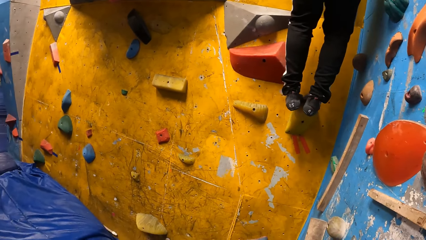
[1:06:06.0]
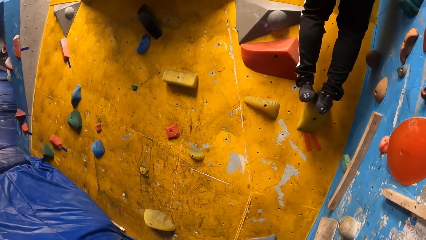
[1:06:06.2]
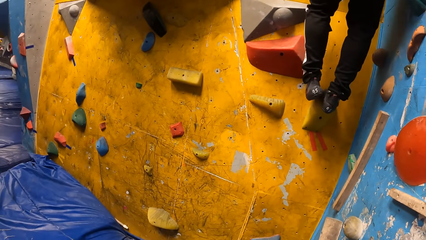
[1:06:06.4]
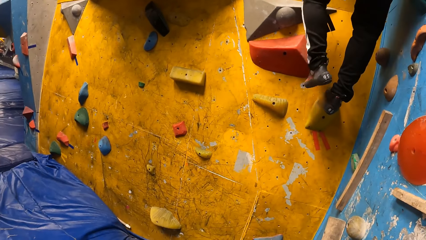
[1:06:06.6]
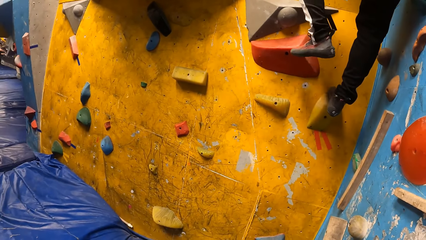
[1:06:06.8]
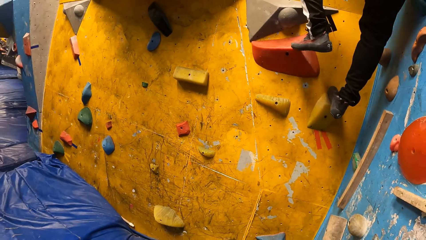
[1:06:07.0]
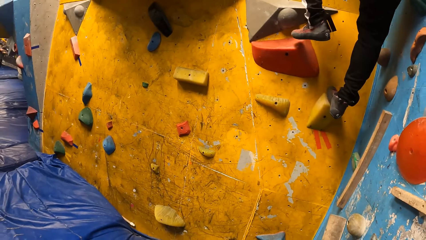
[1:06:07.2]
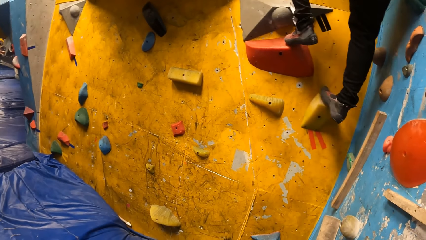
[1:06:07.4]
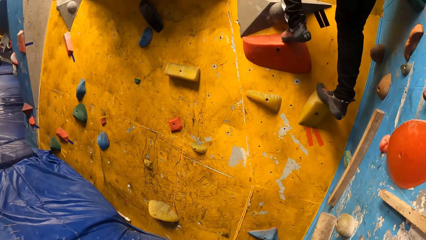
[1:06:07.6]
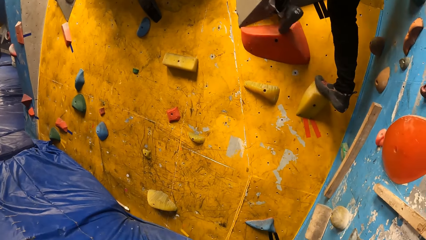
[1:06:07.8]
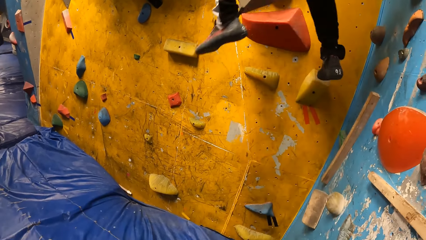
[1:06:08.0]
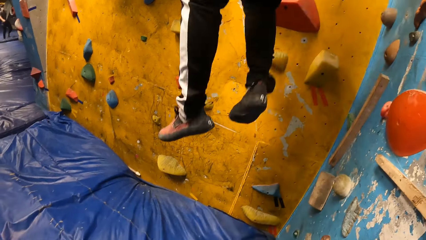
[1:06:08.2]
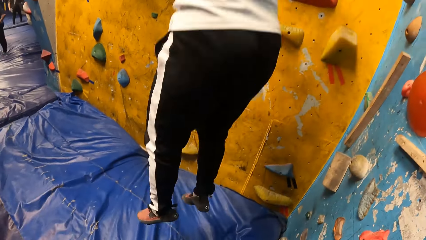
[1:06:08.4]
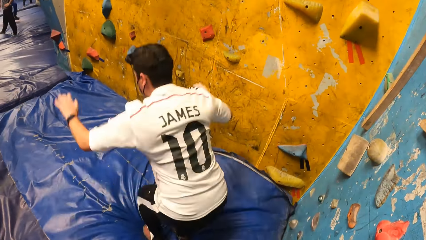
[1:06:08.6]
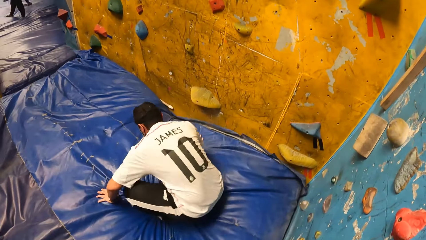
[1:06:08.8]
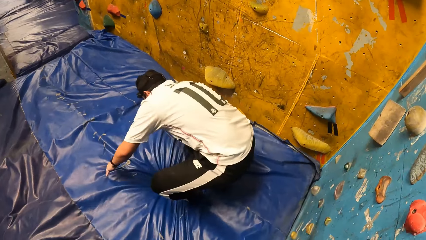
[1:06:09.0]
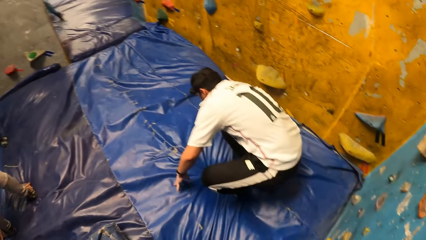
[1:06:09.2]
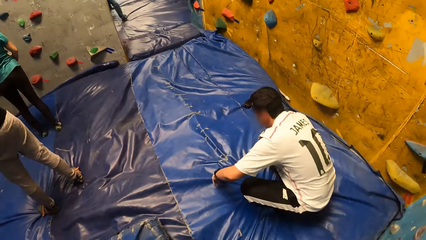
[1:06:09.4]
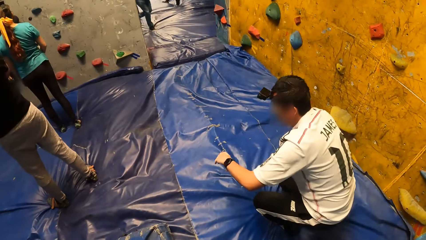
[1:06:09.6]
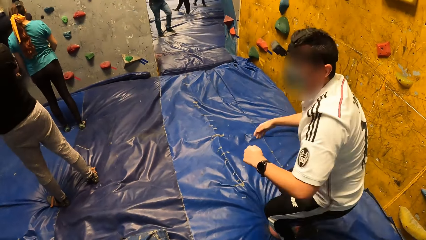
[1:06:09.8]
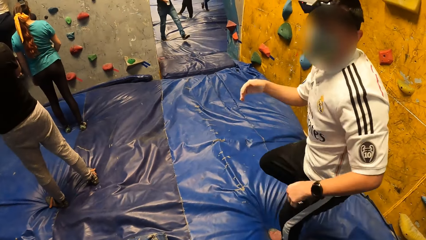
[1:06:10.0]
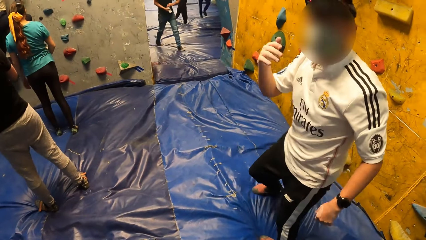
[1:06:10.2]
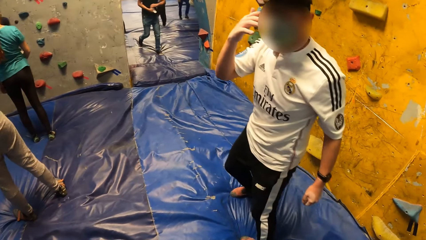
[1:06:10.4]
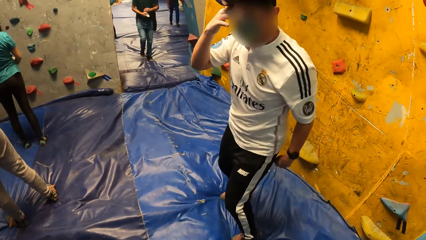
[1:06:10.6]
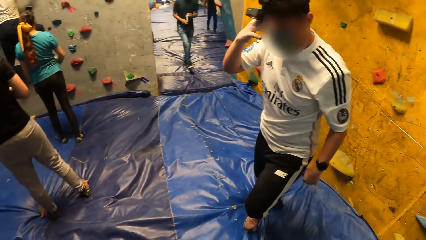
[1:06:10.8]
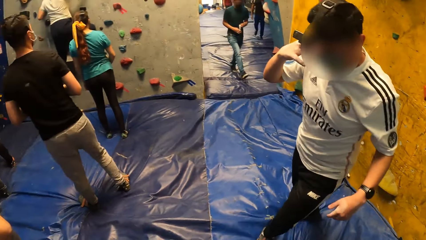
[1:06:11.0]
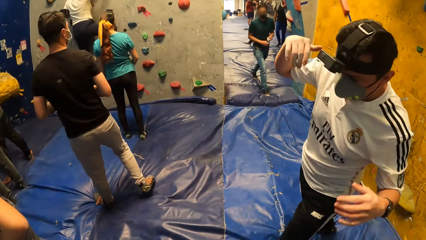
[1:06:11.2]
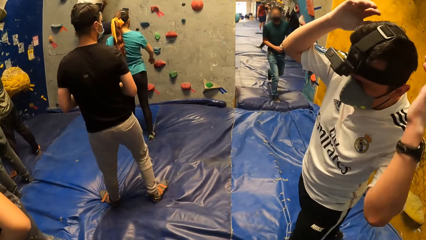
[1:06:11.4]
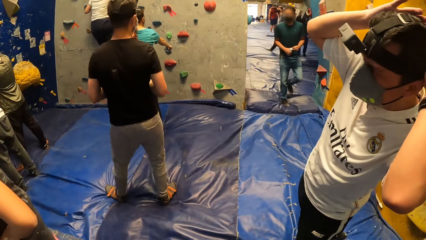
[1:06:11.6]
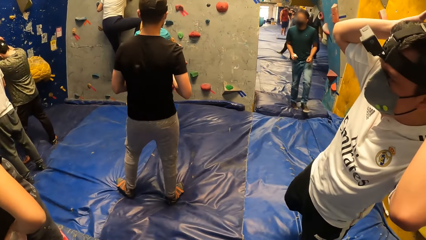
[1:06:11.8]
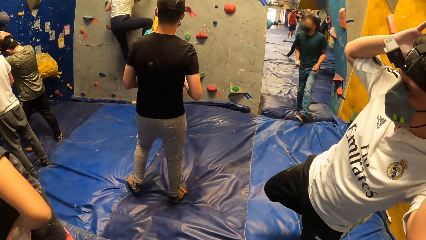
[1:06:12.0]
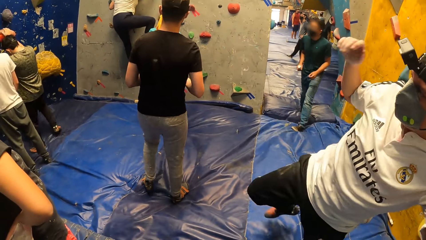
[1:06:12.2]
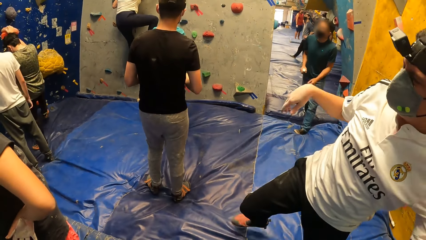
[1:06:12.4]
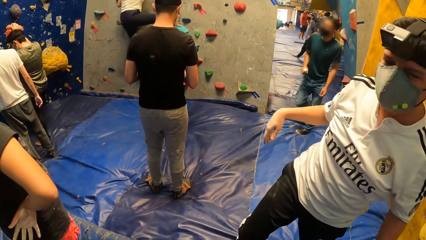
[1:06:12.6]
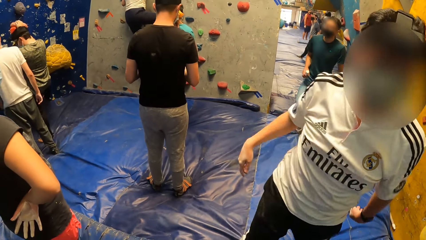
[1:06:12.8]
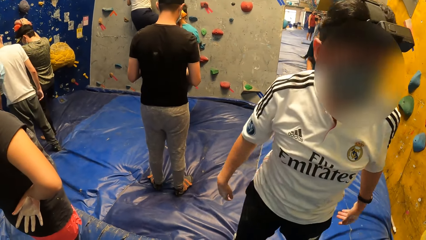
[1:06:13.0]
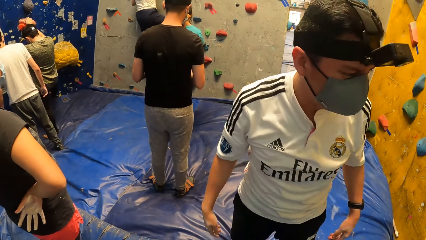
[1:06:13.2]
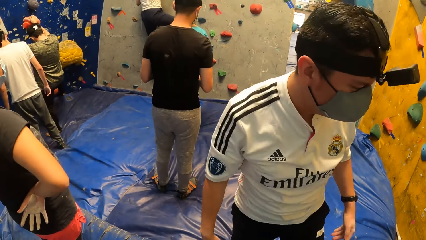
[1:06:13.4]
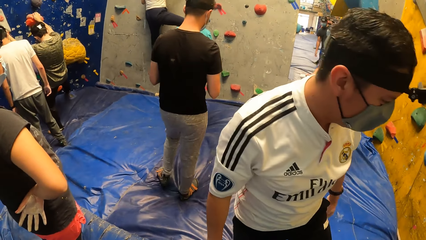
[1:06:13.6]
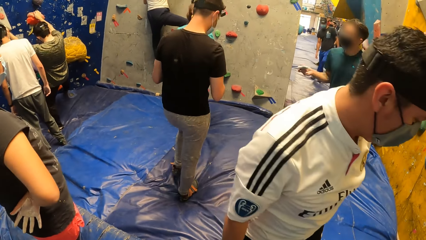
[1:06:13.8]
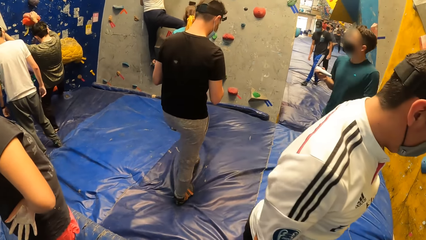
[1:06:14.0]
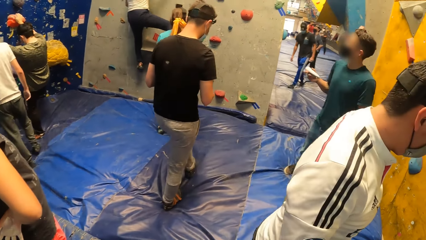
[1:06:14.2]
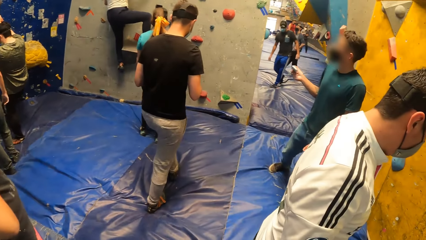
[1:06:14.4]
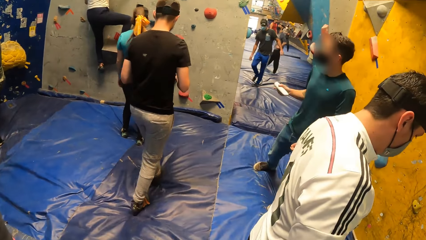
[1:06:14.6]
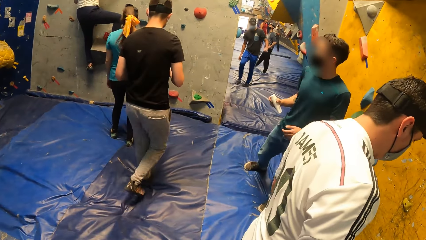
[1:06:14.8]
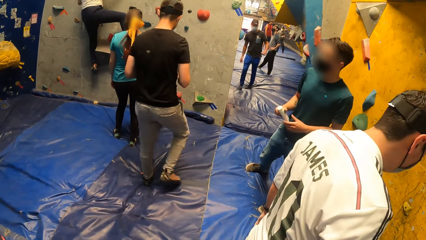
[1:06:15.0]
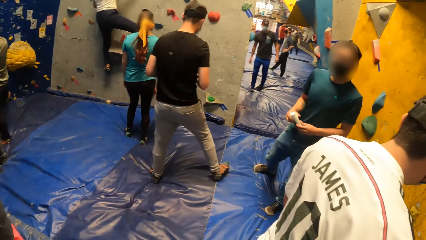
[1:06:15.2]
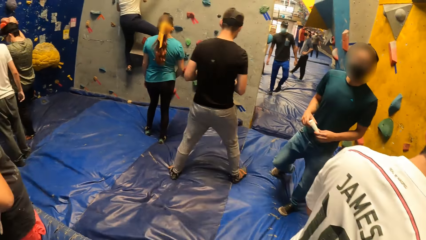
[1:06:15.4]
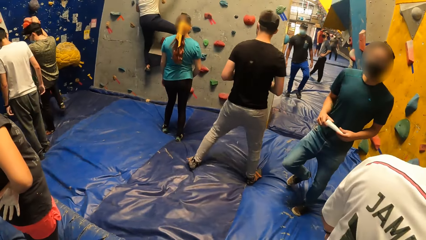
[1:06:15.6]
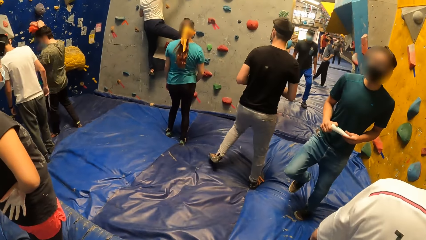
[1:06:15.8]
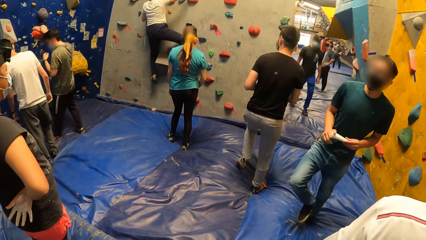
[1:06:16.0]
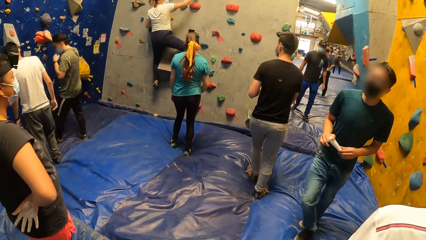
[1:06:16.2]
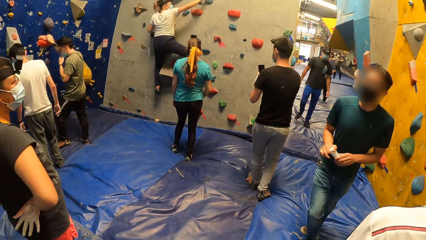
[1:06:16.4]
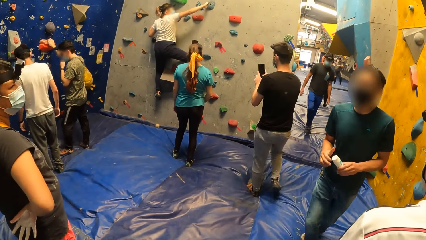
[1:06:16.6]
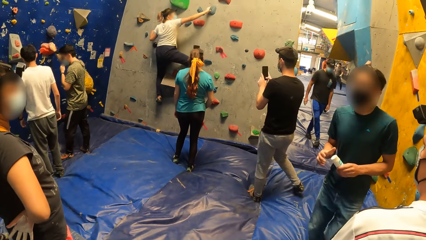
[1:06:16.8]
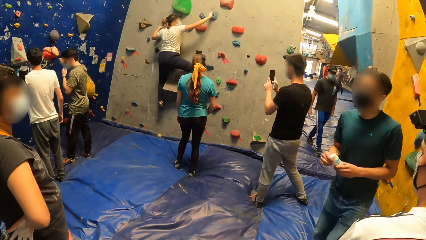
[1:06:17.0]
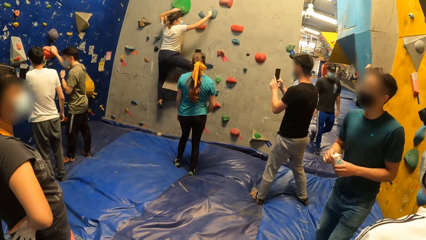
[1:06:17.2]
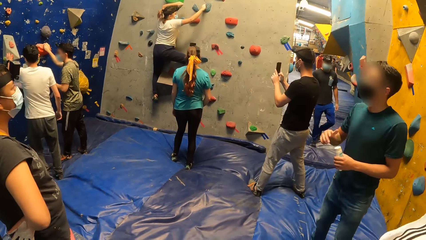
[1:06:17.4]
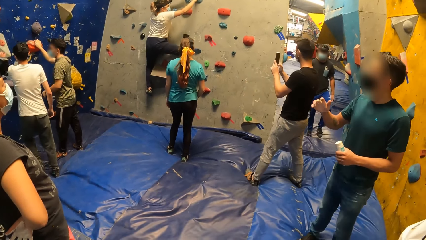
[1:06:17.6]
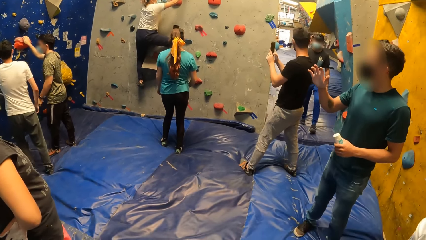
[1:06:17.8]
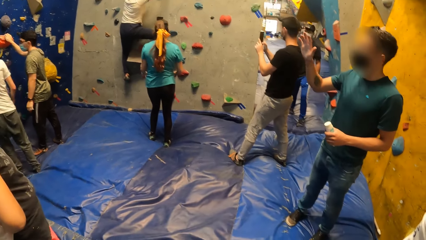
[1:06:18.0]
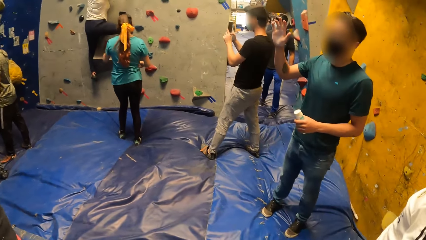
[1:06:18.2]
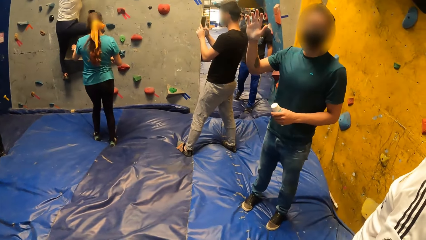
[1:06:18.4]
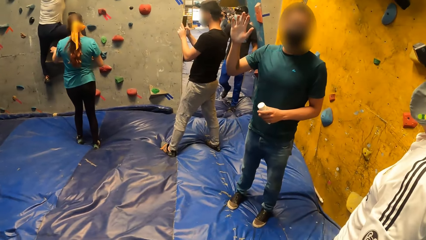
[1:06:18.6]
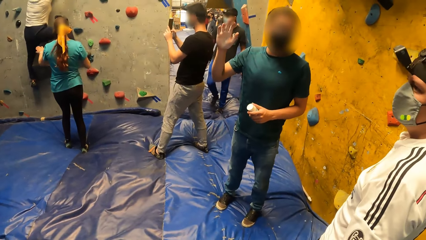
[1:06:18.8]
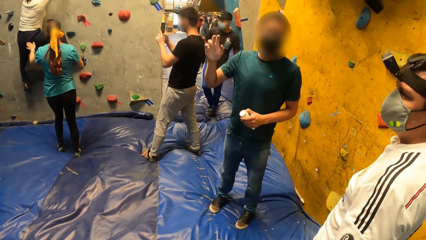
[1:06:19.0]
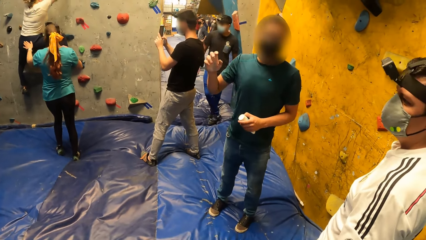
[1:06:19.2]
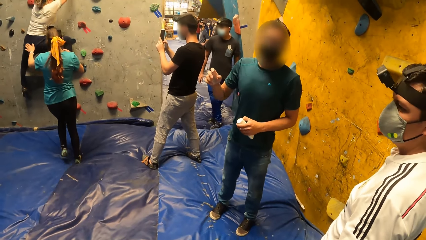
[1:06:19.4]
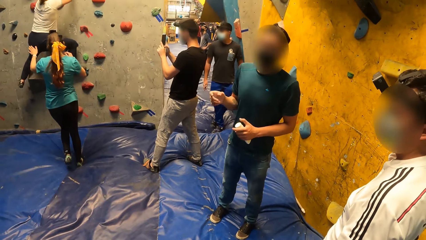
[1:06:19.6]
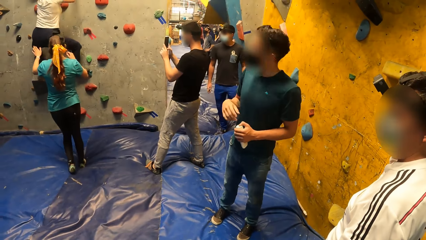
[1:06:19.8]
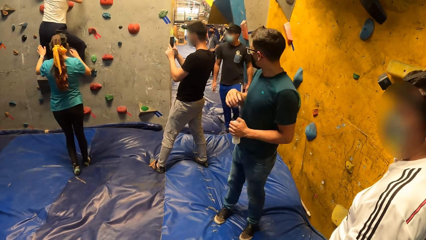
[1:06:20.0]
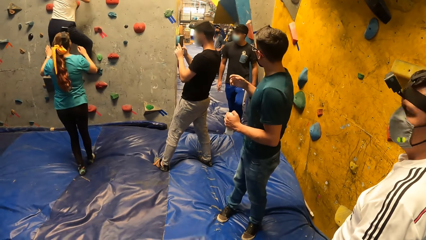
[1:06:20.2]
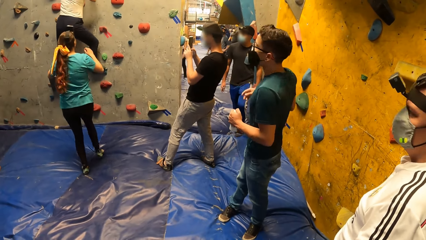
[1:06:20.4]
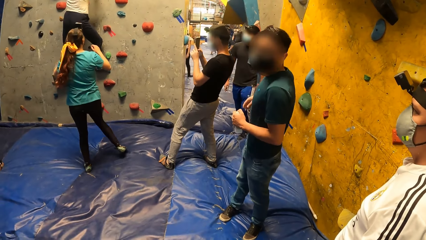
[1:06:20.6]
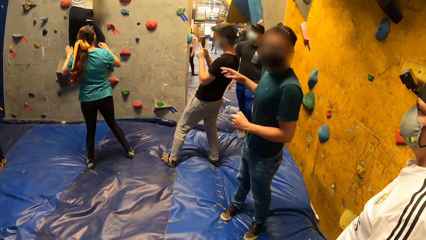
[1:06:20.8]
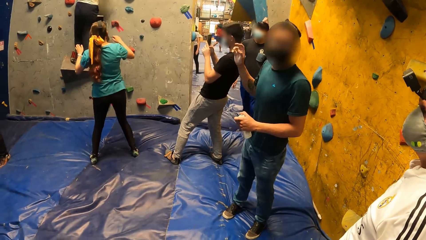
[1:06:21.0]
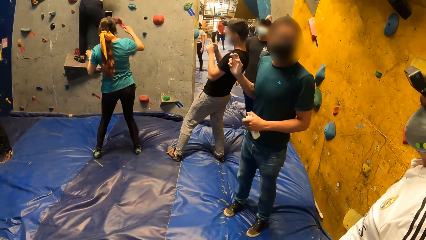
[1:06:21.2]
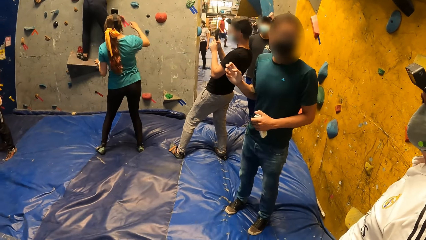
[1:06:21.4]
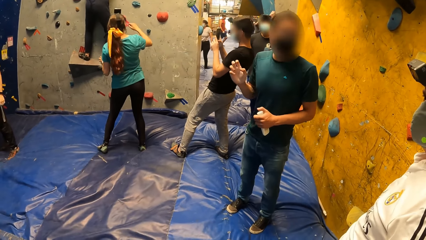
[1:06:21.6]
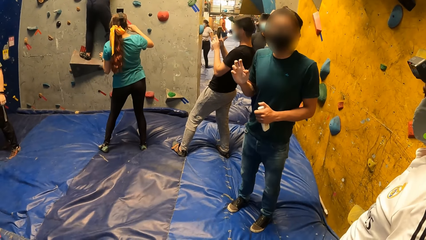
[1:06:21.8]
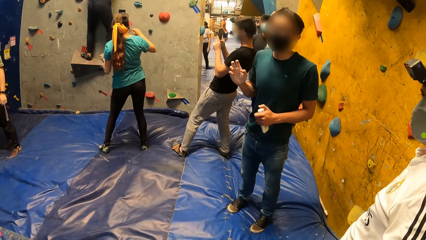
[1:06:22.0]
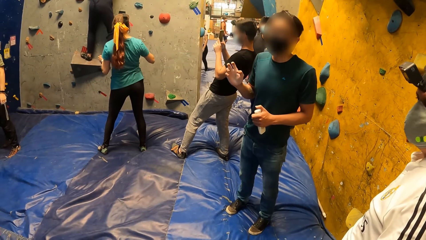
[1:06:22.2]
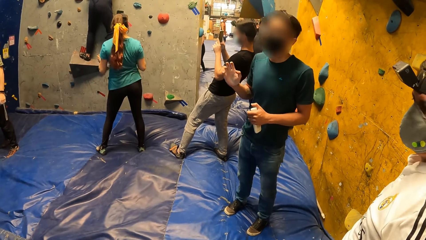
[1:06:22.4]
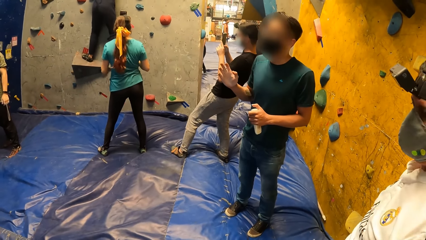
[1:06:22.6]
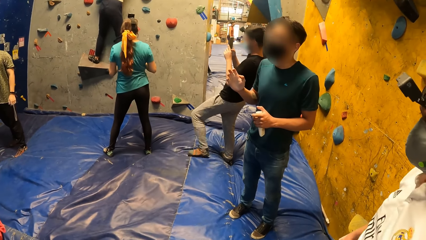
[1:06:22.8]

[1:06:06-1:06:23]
A man jumps down from the rock wall. Another man holds the lotion with his hands. A woman climbs the rock wall with her hands and legs. The first man adjusts a camera on his head with his right hand, touches his face, touches his hair with his hands, and puts hands on his head. The second man holds the lotion with his right hand, shakes the lotion with his right hand, and holds the lotion with his hands. A third man operates a phone with his hands. The woman climbs the wall. The second man holds the lotion with his left hand. The third man holds the phone with his hands. The second man interacts with the camera wearer and the first man. He lifts his hand.
